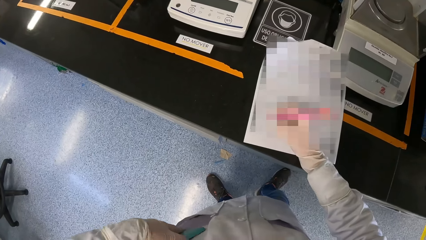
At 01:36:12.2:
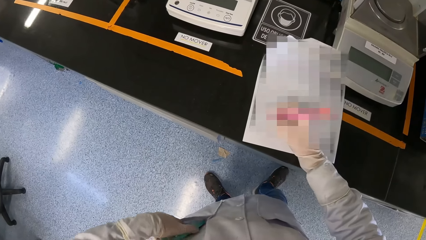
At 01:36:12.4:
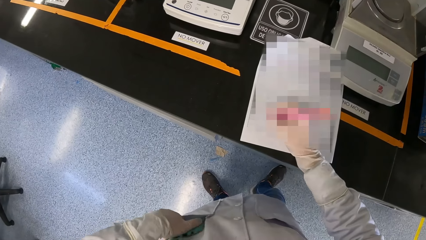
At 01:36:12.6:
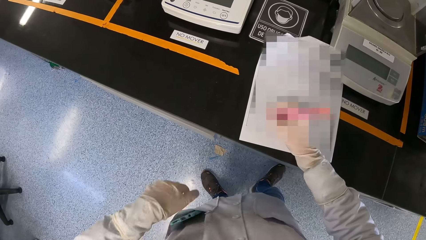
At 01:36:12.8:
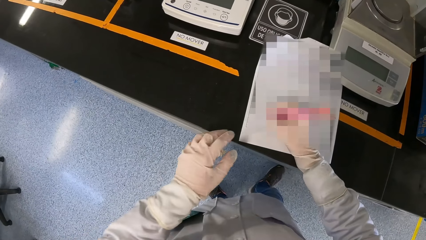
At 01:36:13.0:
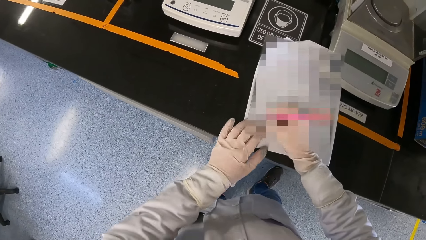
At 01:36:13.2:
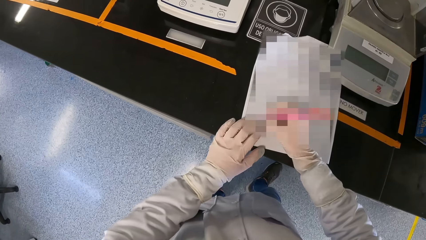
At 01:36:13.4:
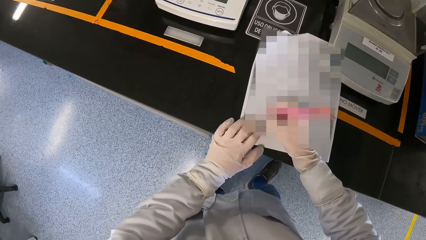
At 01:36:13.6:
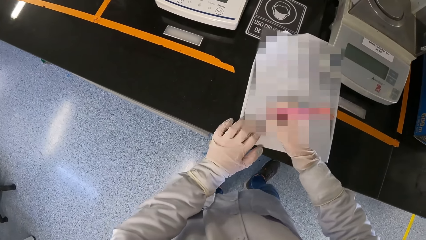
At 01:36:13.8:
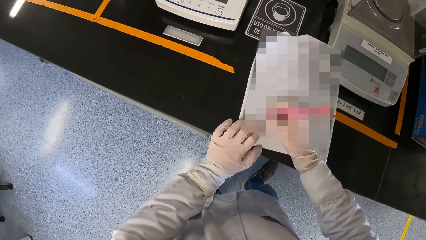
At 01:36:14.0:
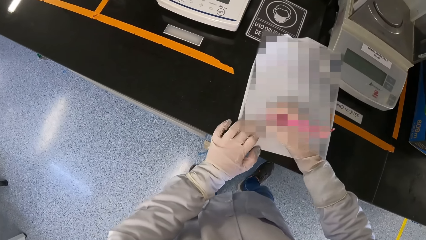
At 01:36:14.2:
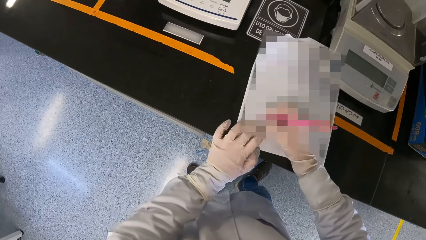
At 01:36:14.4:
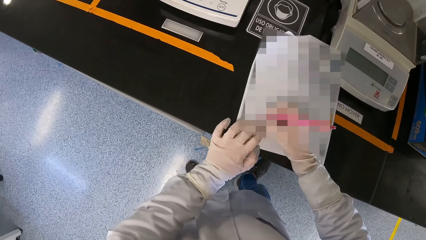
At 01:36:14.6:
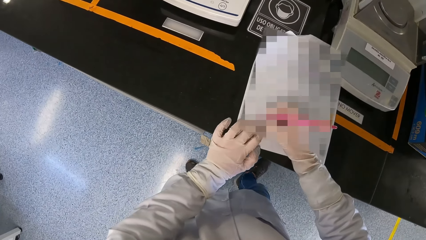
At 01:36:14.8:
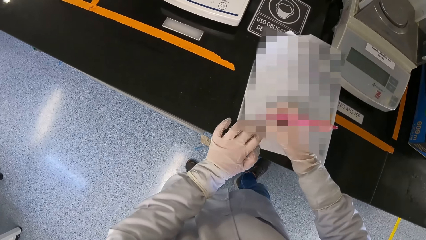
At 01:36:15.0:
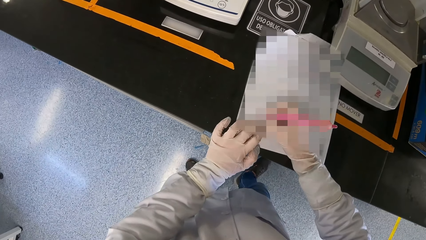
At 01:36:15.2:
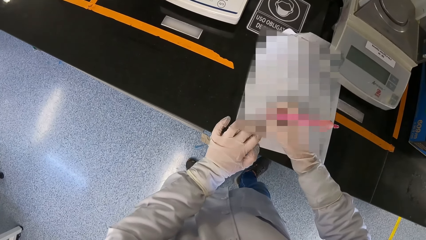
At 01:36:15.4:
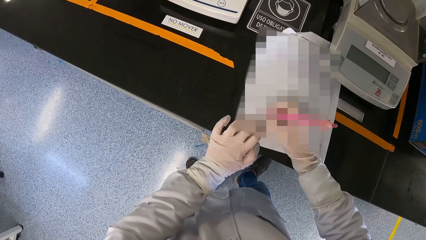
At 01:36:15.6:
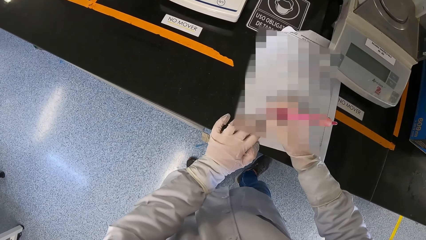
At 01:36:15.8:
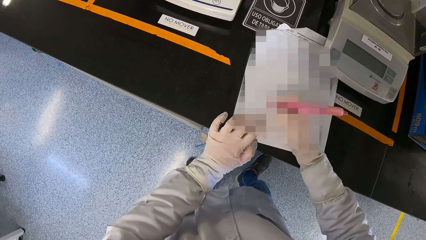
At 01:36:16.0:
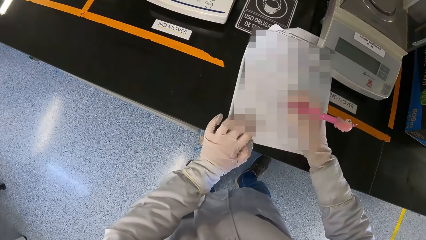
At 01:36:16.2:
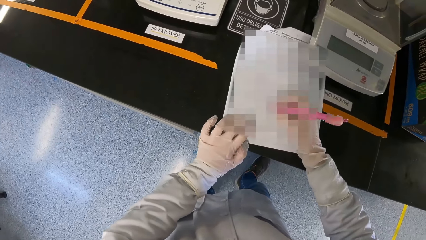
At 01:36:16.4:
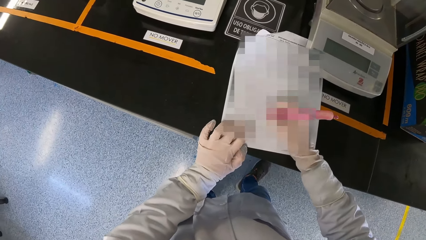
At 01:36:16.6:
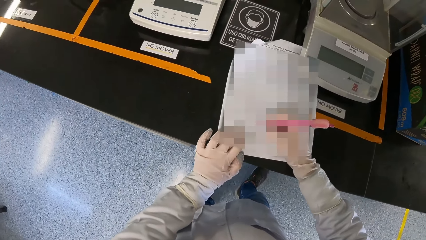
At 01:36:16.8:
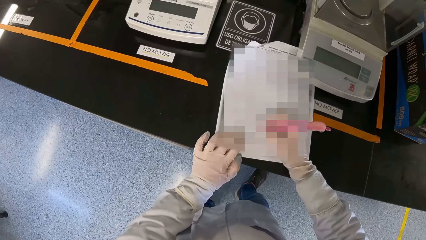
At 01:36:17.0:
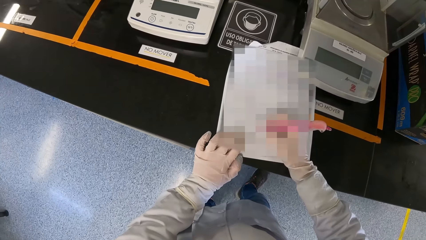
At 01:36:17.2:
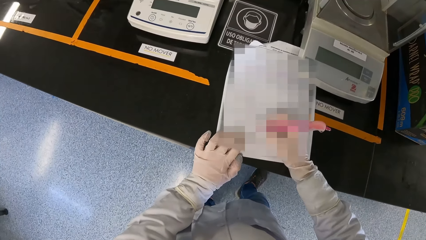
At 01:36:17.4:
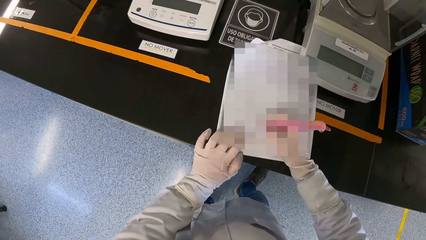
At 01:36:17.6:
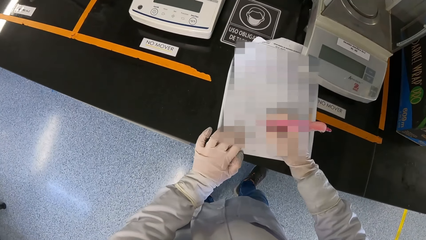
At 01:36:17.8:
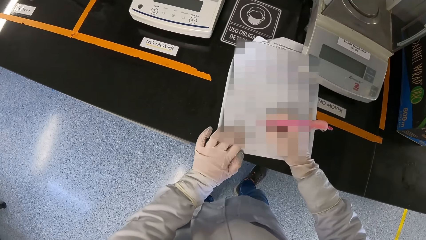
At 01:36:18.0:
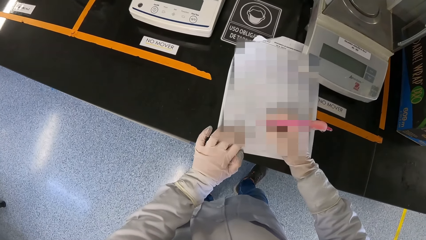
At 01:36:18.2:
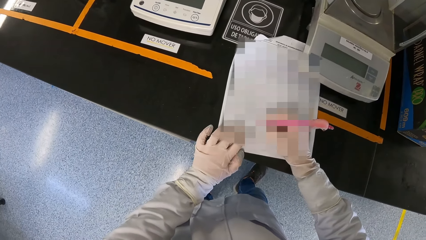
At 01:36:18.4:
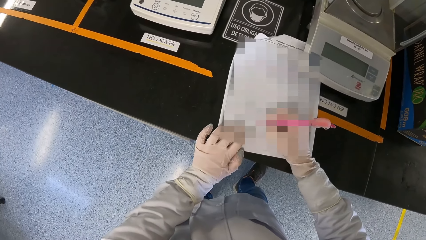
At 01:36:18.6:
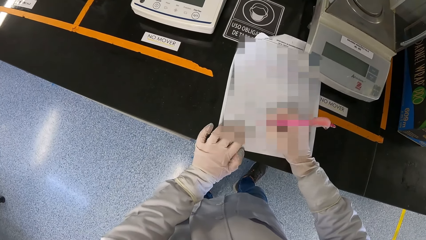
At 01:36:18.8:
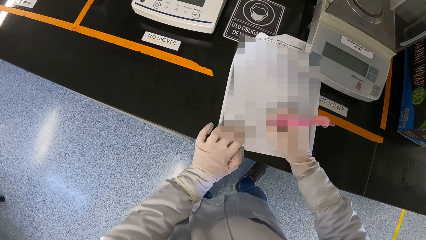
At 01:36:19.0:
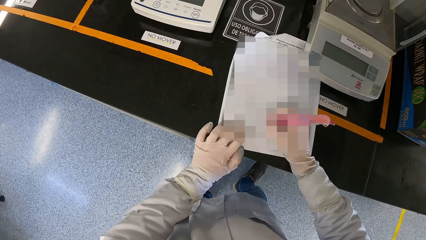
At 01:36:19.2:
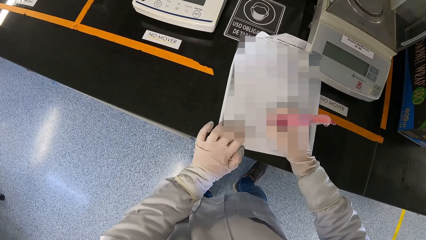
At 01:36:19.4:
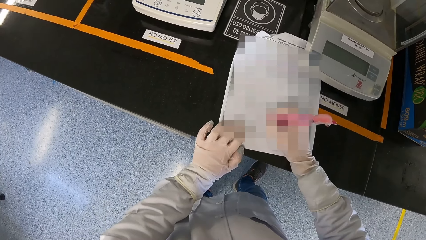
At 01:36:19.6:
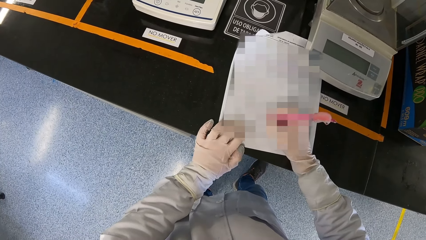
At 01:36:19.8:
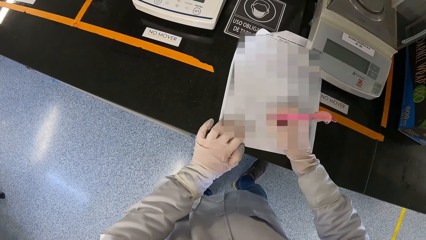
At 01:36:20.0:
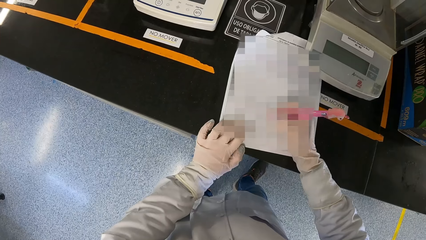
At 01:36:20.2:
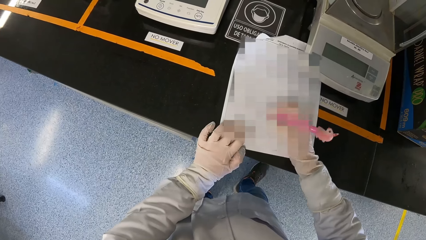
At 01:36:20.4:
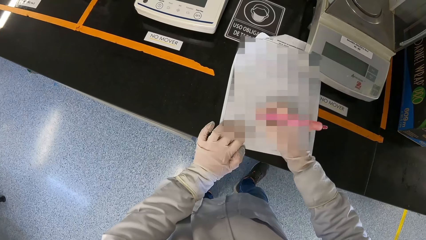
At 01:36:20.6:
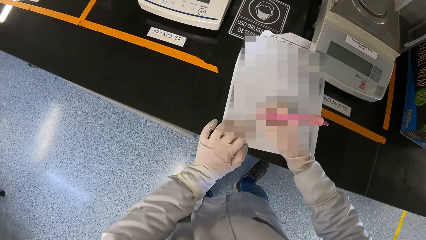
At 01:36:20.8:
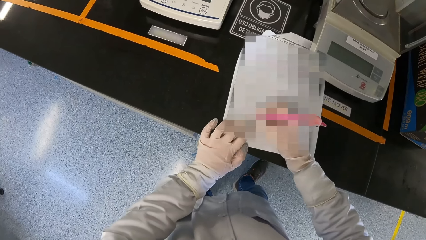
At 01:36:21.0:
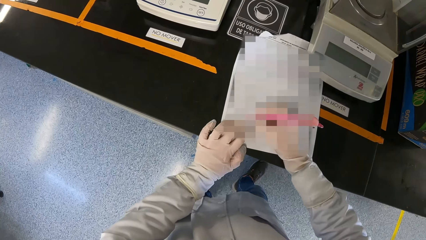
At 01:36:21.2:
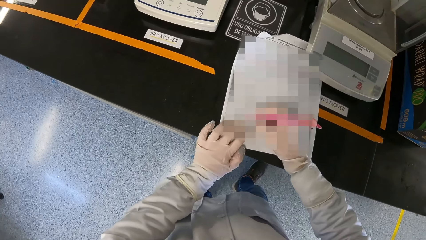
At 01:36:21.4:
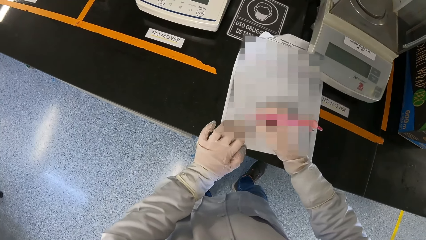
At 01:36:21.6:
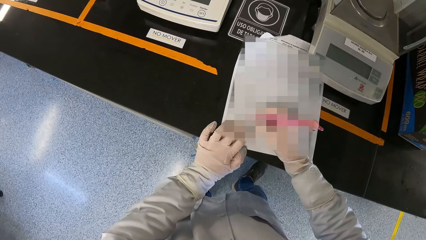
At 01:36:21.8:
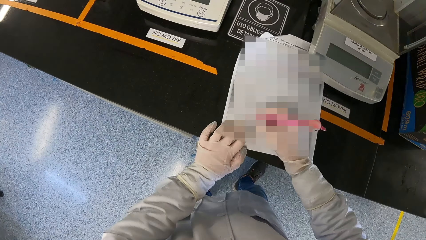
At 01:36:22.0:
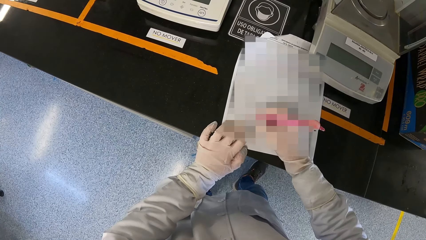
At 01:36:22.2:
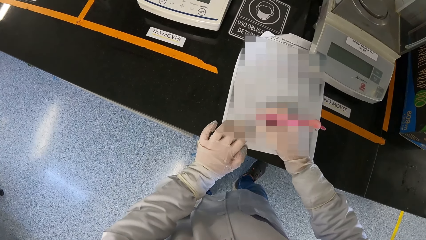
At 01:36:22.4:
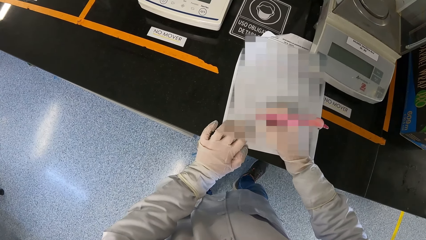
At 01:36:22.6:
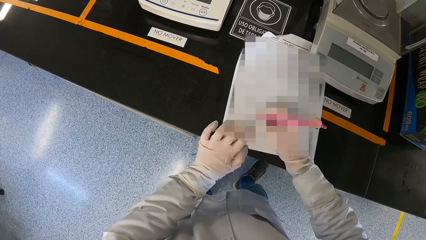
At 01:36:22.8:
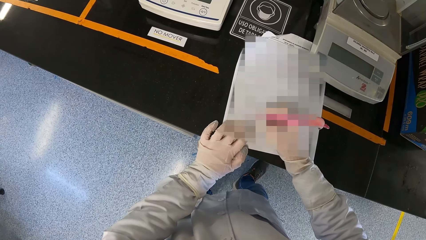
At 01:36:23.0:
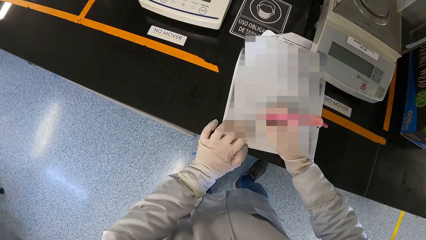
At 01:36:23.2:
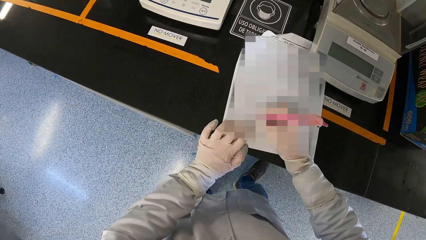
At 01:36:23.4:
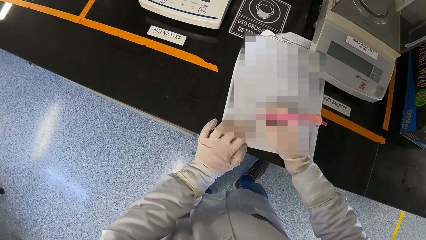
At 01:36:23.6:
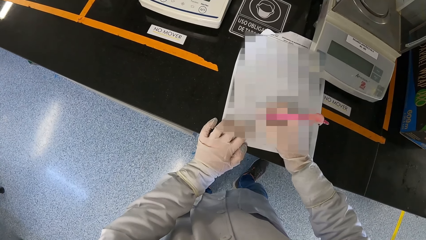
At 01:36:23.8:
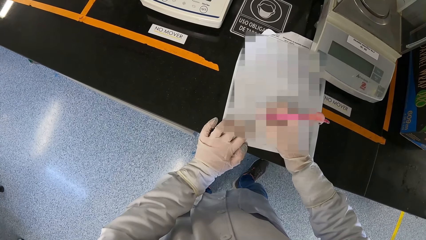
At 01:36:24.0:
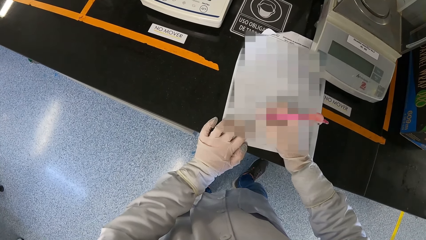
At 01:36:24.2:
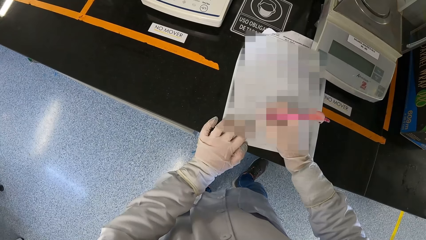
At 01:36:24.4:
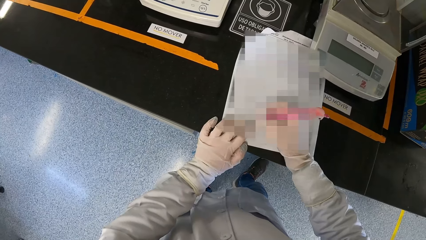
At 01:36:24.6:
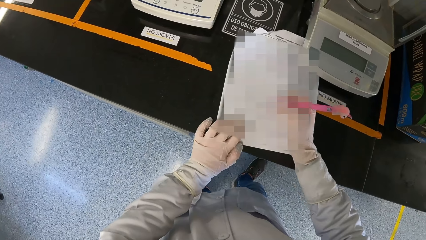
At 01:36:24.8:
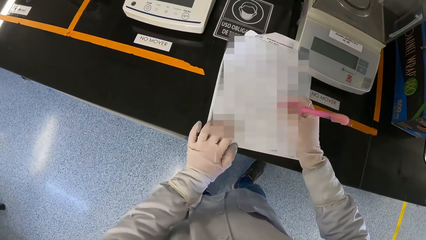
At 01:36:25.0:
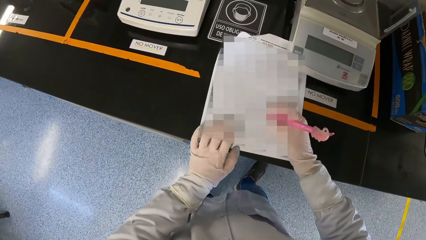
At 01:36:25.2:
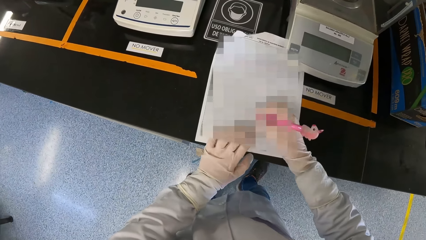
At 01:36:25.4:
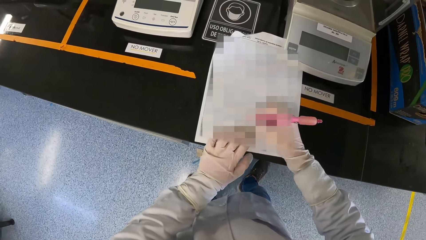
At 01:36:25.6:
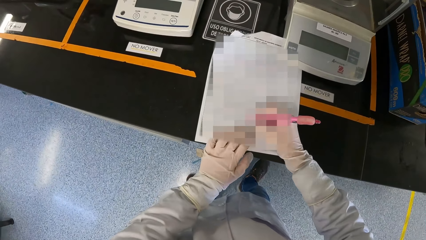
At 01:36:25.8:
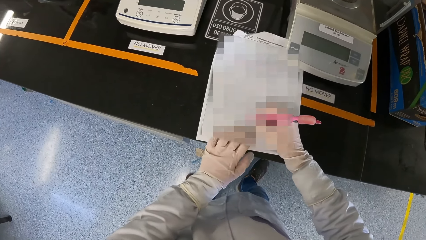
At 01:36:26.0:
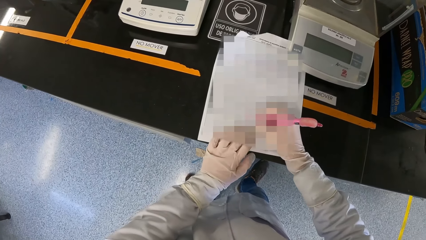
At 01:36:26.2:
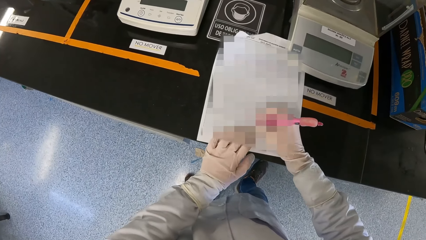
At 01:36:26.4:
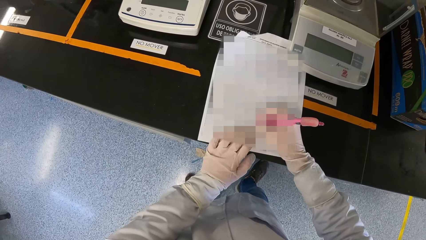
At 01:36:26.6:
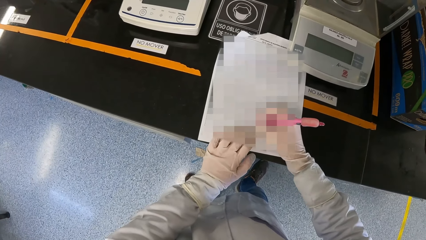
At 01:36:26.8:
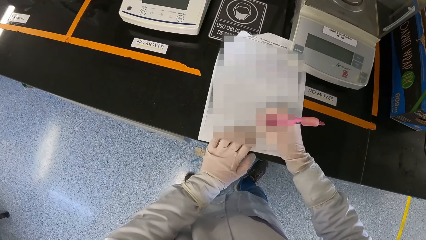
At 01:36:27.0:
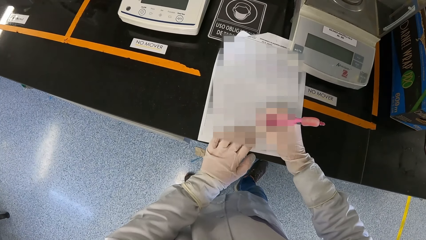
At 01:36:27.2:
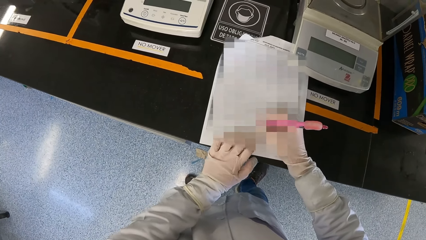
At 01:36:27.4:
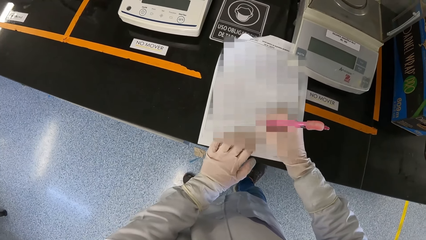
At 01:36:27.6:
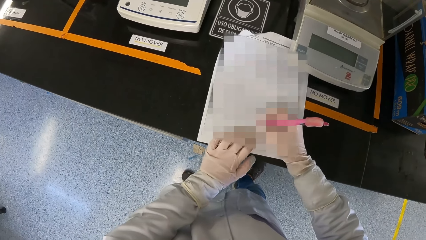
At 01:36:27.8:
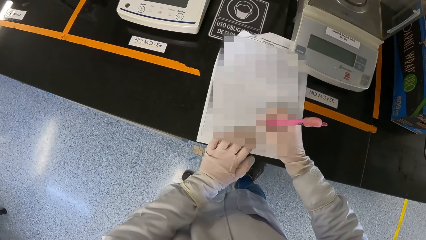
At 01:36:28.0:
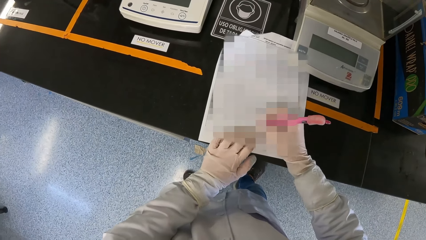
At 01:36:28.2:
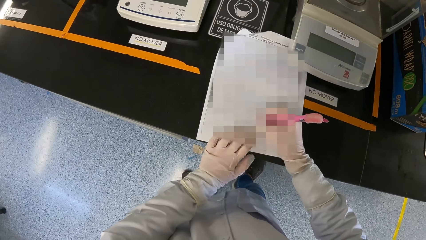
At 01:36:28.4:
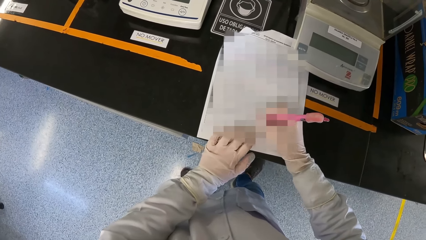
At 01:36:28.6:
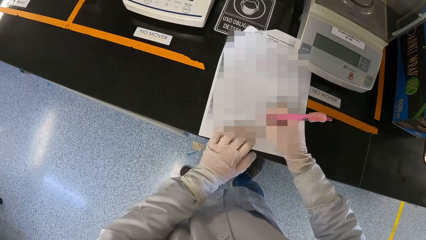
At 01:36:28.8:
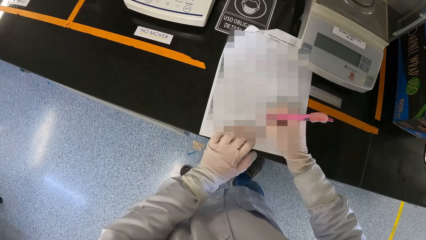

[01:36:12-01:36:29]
The camera wearer slides the phone in her pocket with her left hand. She holds the paper on the counter with her left hand. She writes on the paper with the pen in her right hand.
